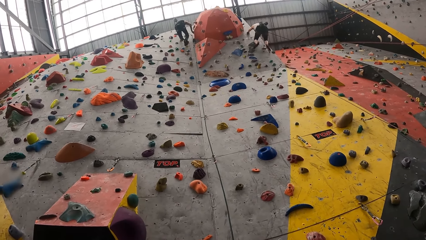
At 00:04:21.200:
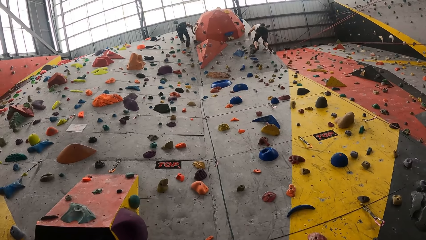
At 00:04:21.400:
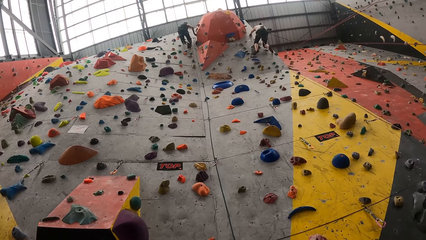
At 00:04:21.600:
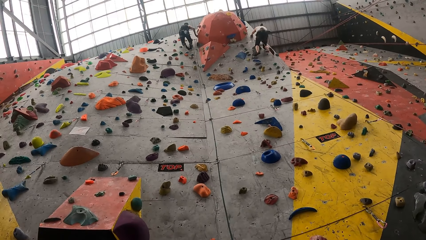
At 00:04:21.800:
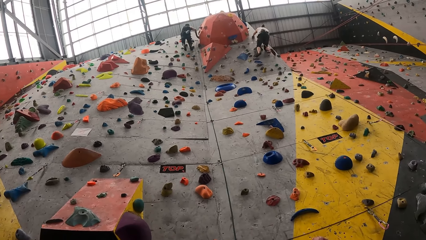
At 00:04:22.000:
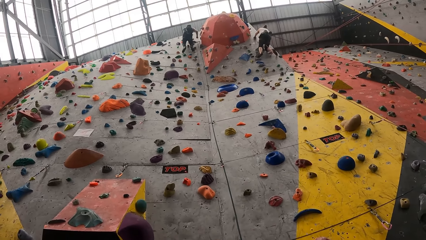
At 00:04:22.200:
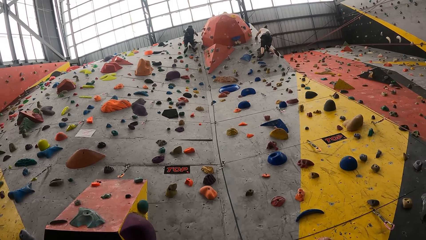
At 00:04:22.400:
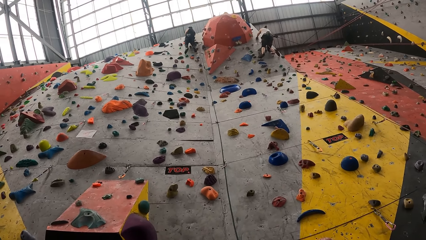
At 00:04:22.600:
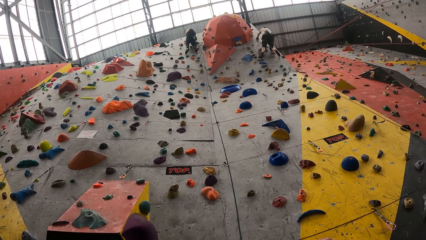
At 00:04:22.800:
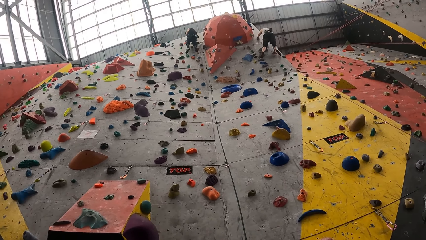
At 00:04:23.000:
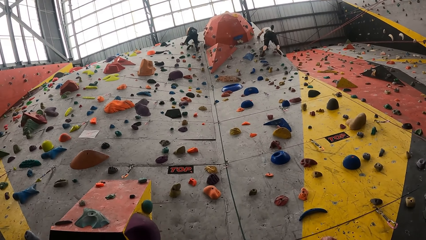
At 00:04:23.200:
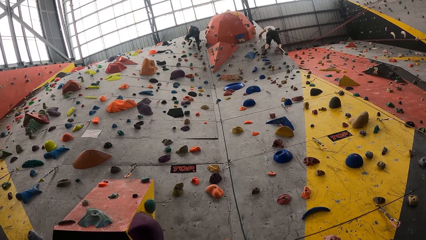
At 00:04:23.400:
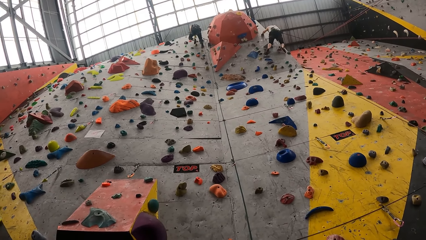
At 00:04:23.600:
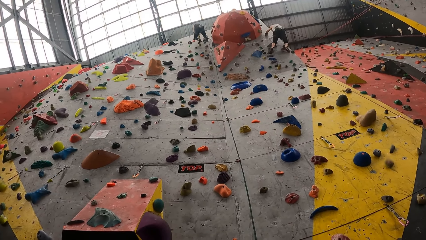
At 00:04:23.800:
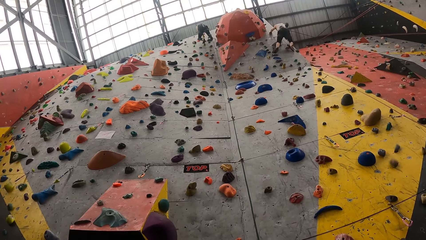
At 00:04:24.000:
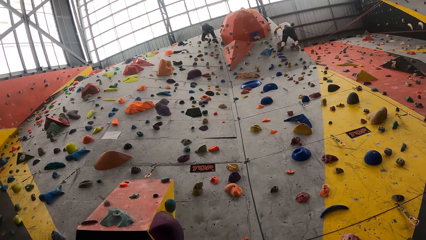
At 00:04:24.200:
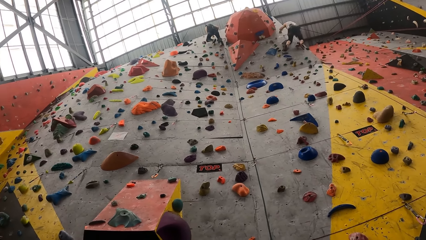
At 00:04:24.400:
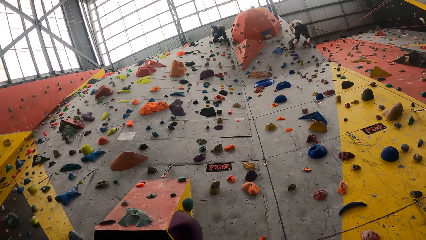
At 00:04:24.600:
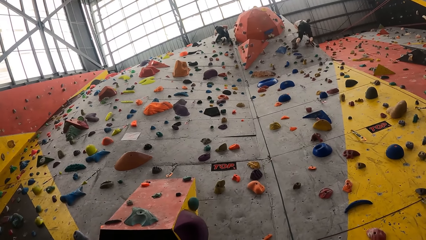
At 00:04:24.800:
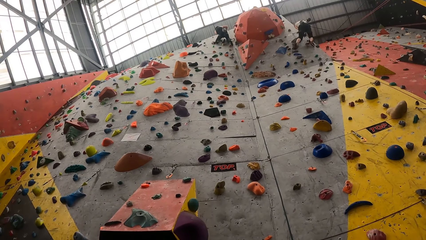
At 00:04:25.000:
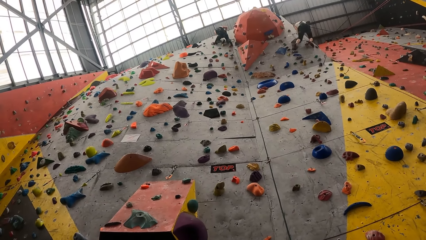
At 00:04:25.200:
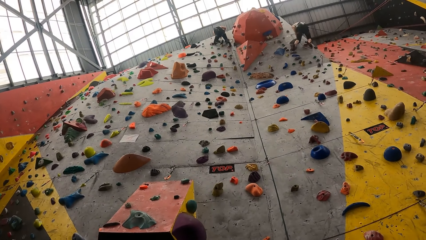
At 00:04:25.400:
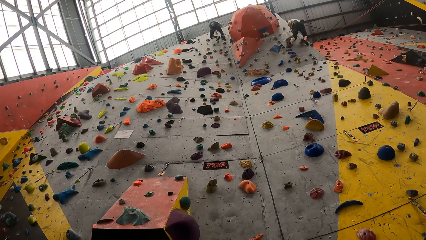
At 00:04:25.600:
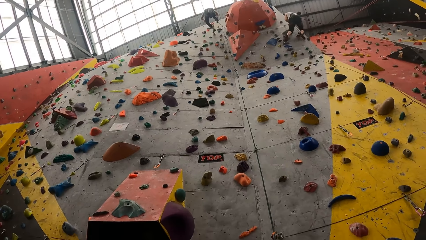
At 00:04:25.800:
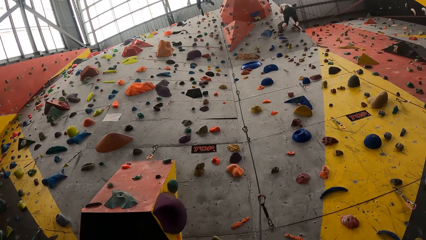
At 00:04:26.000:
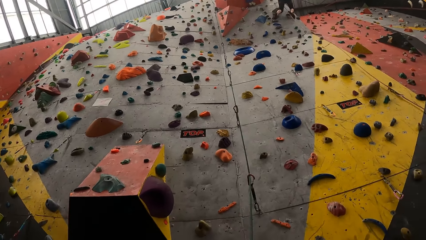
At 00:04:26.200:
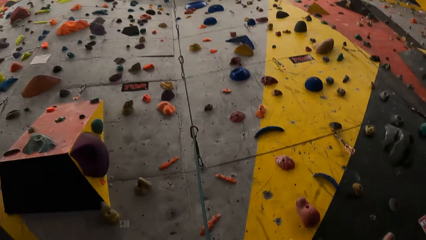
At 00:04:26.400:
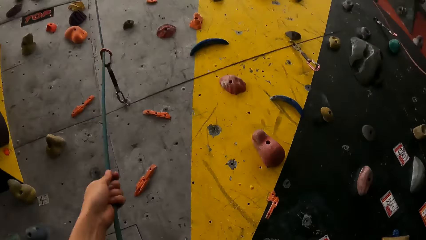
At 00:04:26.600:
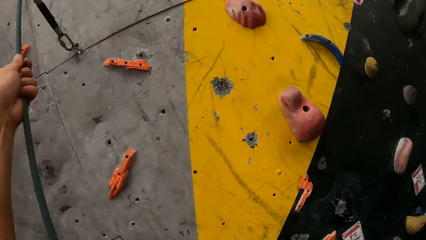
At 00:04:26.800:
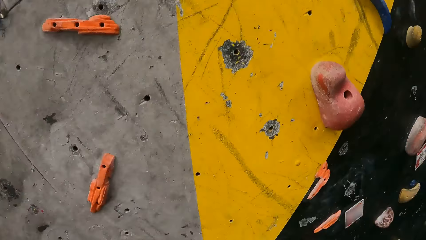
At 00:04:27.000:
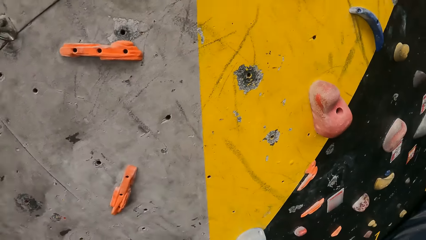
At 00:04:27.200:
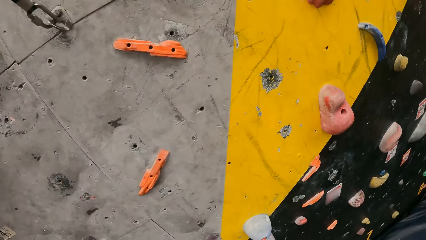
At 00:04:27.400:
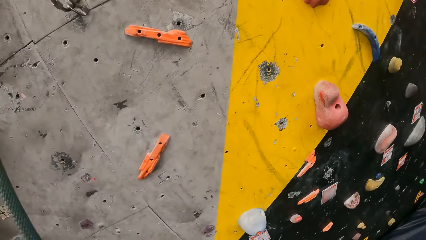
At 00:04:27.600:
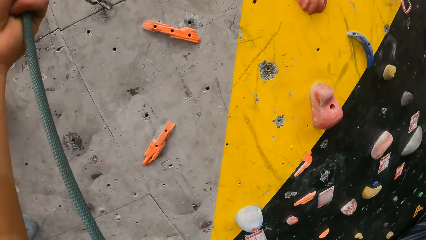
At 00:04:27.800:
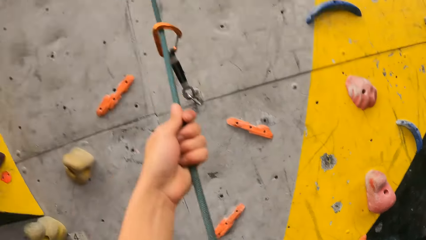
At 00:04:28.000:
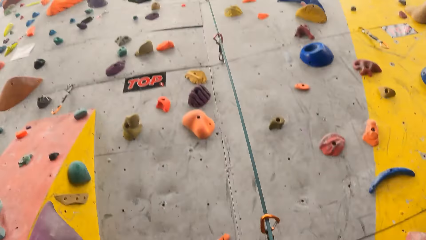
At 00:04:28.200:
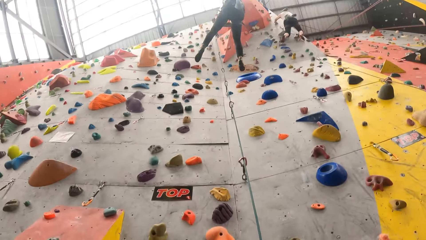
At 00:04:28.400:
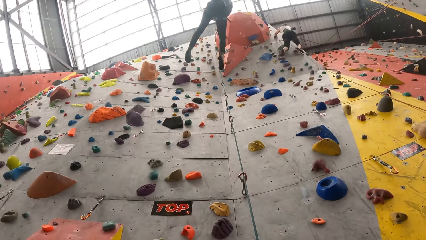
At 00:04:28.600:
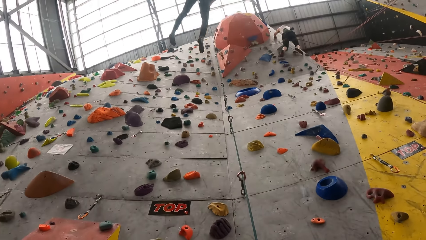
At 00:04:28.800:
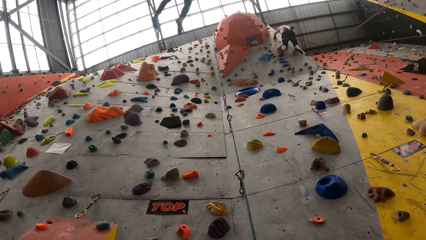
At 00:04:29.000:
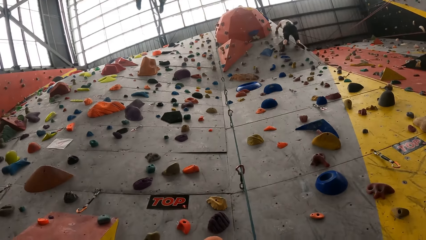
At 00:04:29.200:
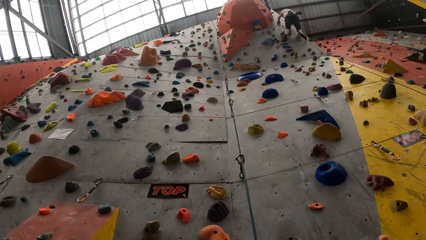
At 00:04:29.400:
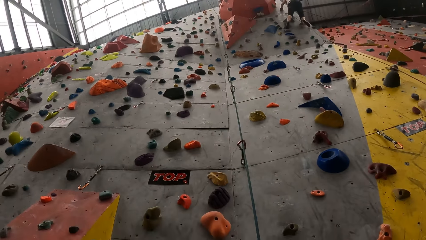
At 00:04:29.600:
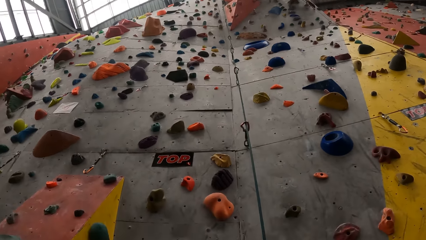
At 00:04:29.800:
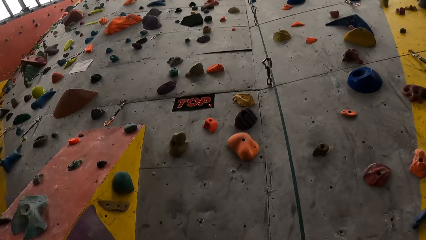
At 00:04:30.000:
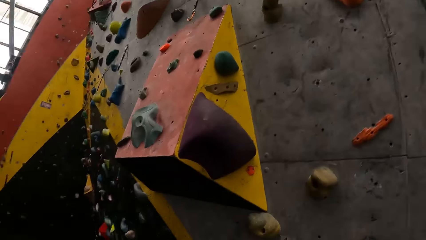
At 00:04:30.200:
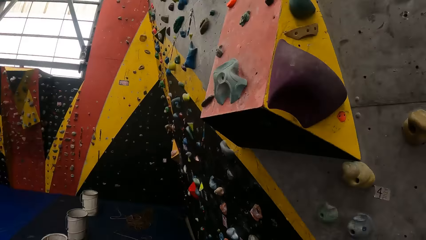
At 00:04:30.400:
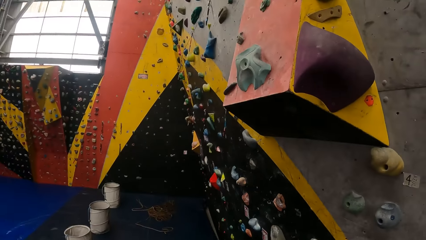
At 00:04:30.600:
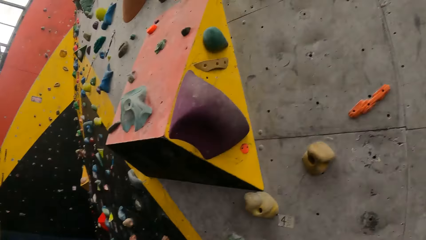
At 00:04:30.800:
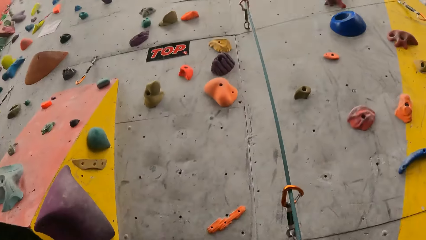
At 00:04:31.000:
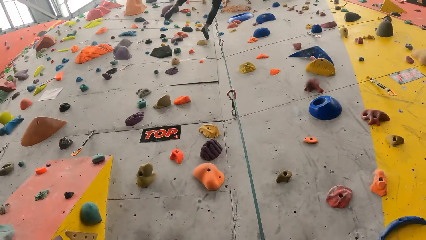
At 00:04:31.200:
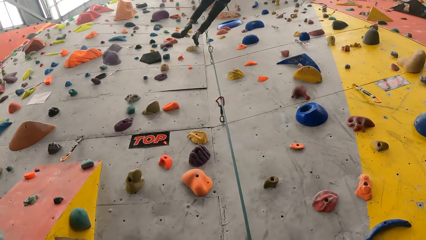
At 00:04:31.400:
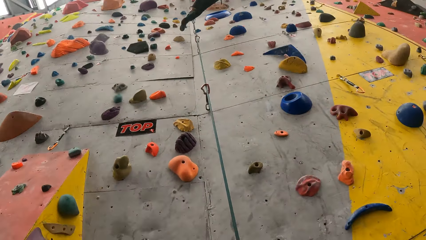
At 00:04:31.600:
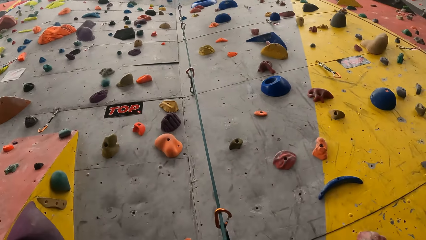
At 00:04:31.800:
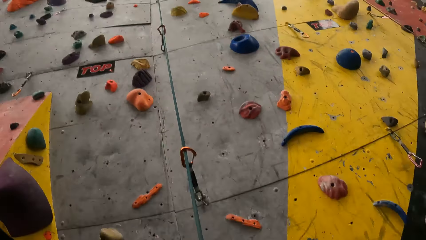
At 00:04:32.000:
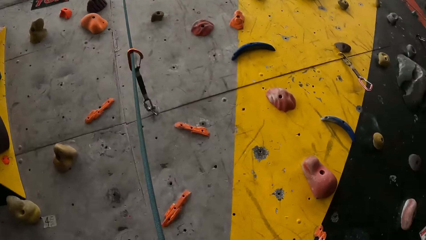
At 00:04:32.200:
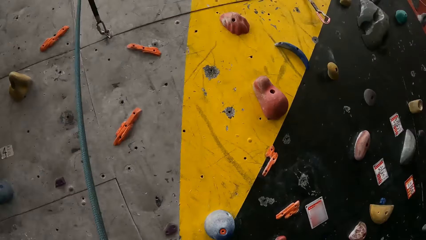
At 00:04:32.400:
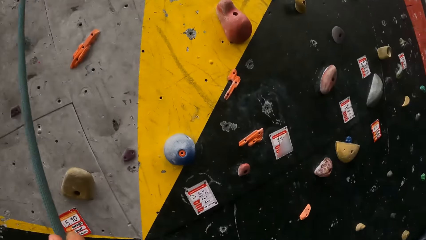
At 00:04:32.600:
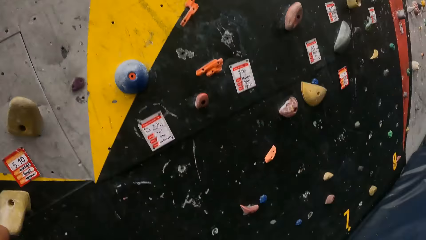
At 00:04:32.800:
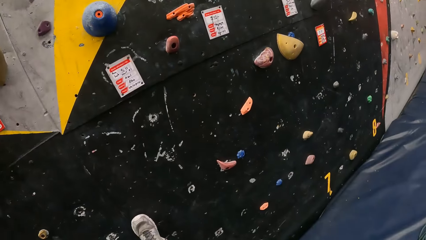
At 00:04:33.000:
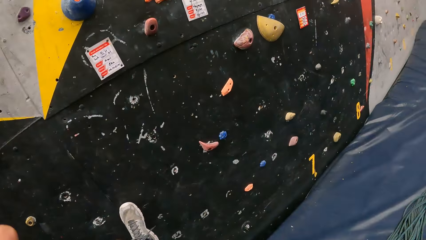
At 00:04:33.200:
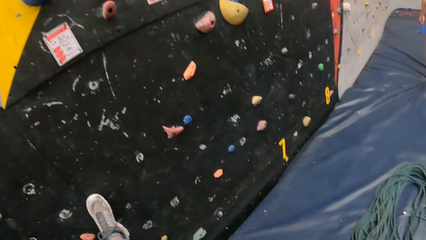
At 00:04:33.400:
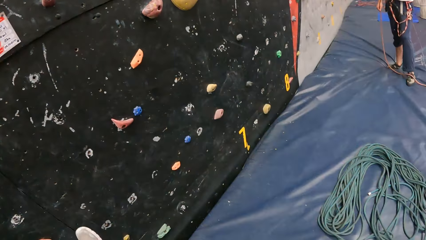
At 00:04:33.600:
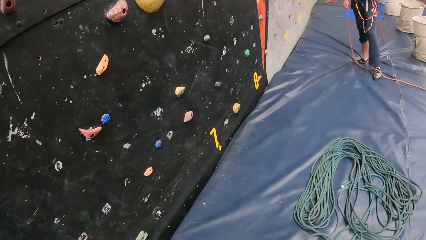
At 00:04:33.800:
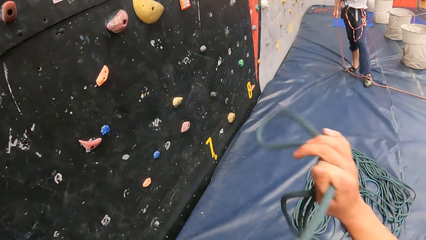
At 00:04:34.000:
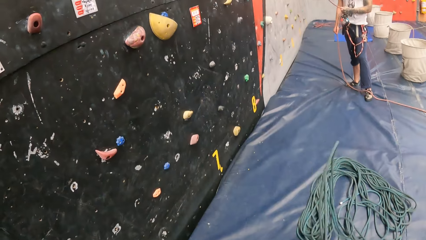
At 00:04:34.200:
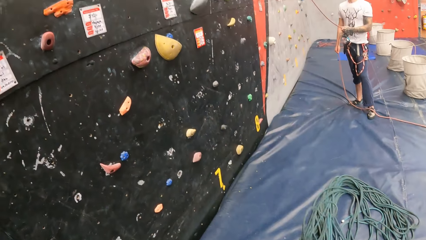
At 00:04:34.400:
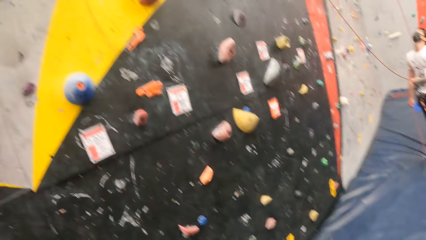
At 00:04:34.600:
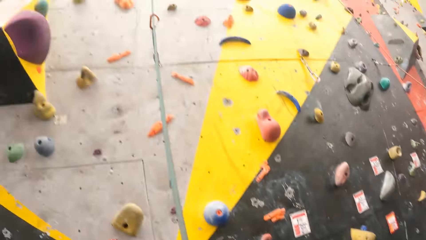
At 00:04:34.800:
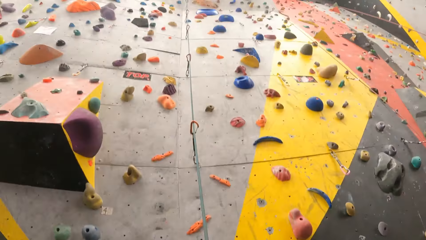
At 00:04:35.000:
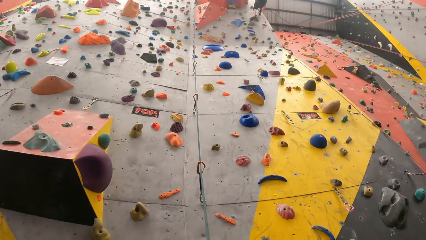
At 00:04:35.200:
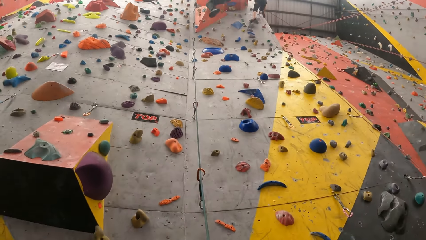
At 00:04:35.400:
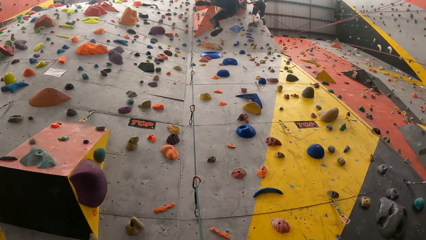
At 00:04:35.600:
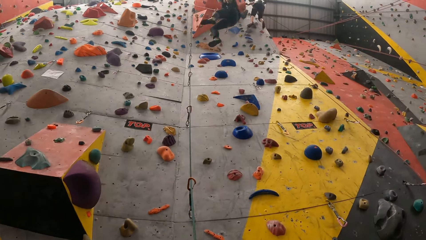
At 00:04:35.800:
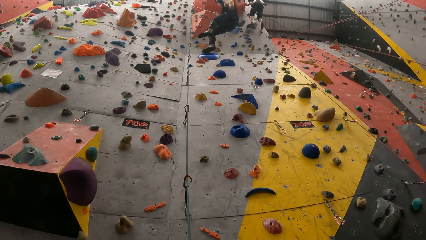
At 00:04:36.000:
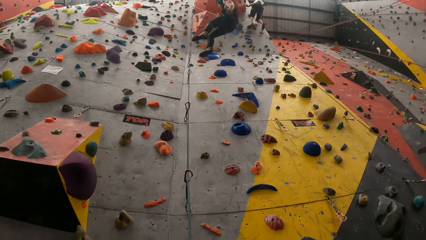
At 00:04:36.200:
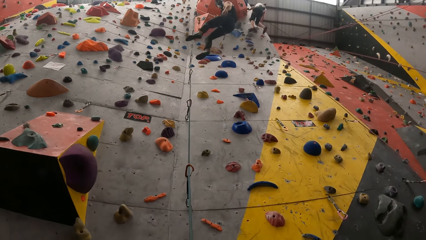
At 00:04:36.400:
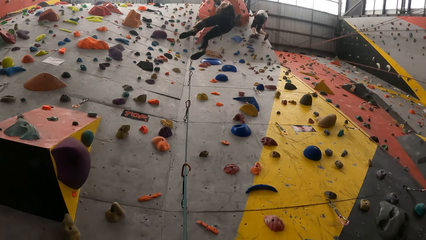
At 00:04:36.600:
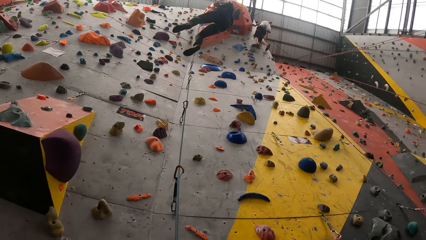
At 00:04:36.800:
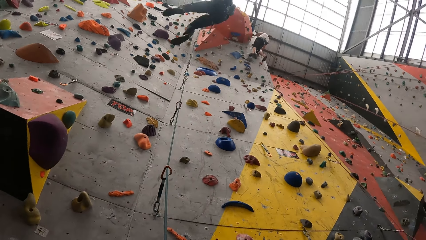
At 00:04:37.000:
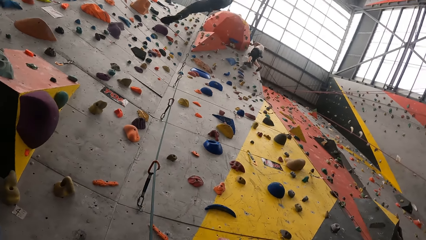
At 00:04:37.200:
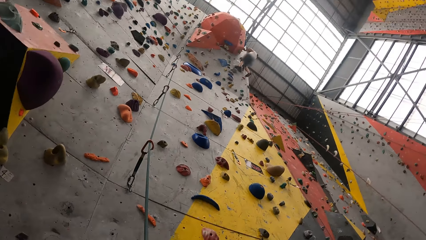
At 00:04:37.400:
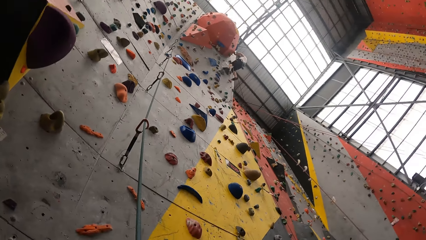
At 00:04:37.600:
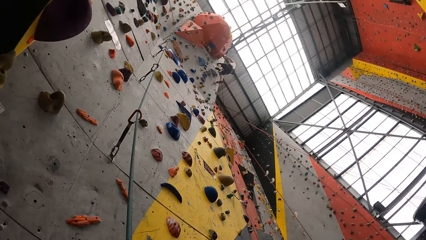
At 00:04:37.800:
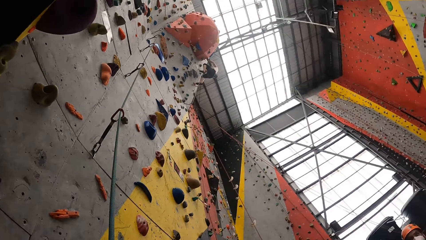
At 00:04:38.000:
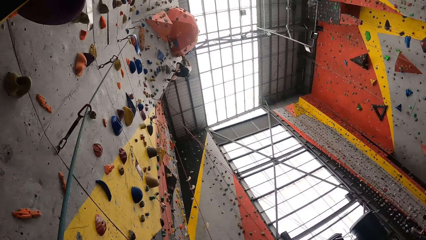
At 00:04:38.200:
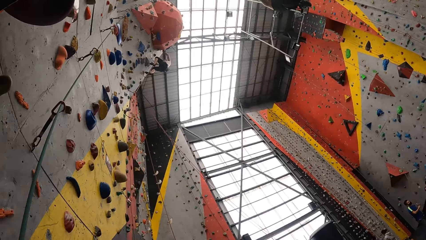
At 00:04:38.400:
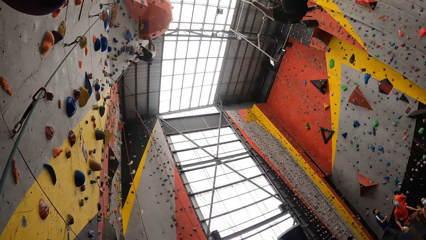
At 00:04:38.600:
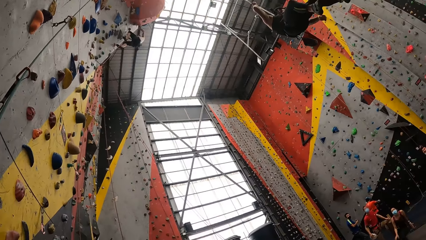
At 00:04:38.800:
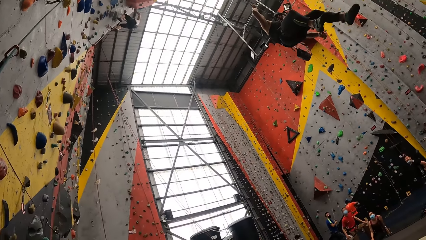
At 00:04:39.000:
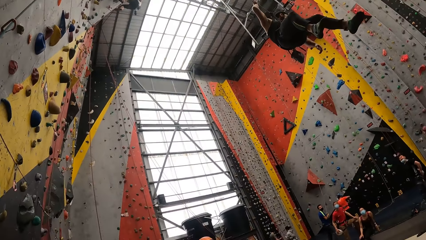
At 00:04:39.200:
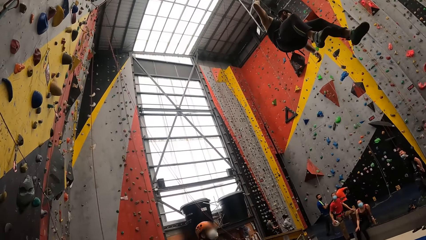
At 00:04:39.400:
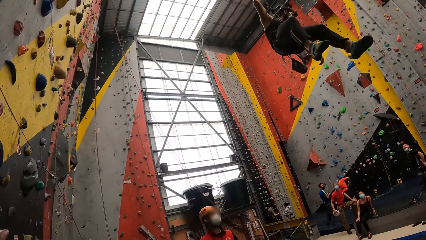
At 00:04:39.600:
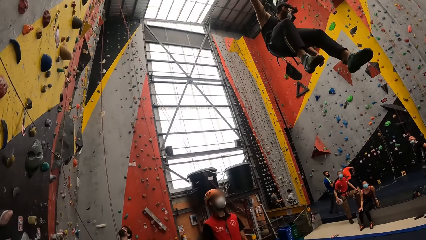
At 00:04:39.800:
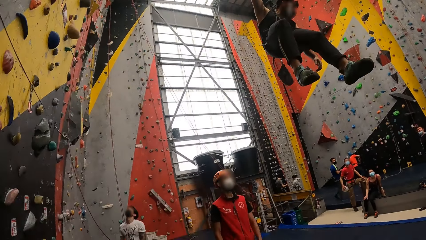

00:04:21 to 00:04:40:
A man swings on the air with a rope. The man jumps down. The camera wearer holds a rope. They look around. They lower a leg. They drop the rope. They look around.
